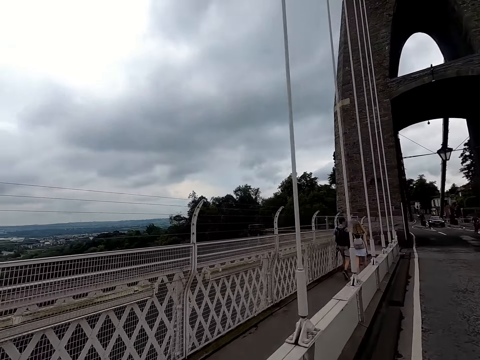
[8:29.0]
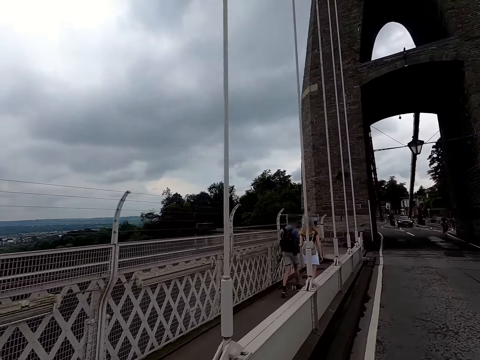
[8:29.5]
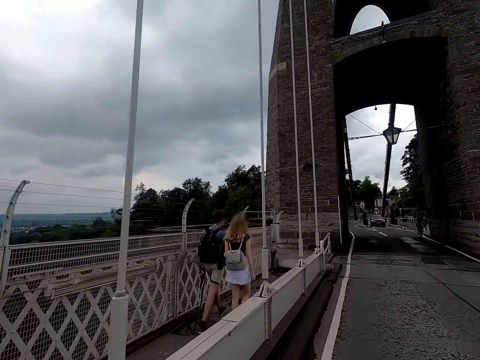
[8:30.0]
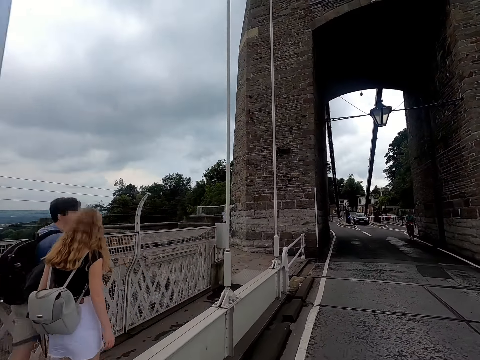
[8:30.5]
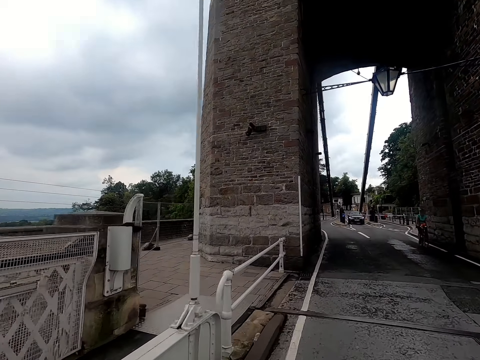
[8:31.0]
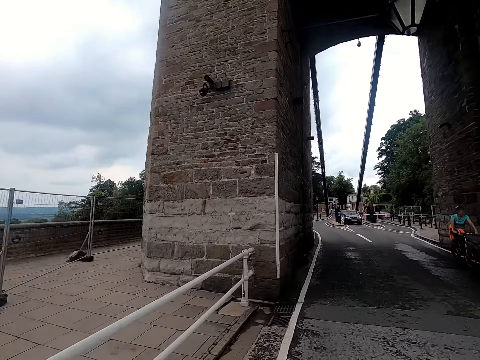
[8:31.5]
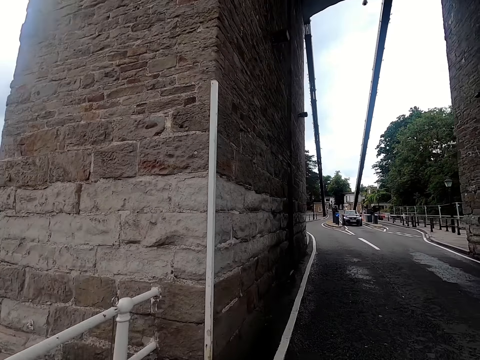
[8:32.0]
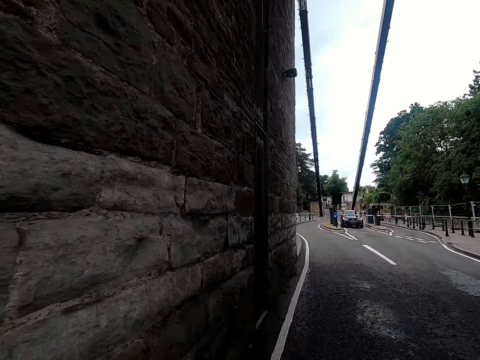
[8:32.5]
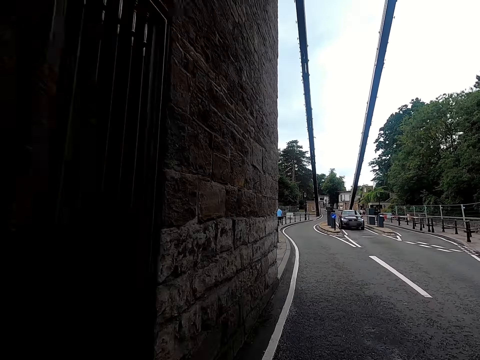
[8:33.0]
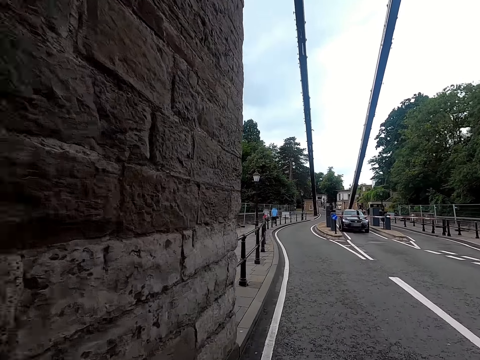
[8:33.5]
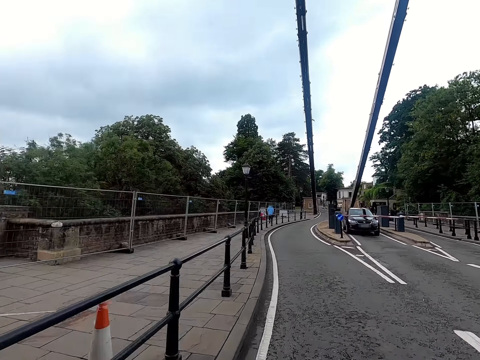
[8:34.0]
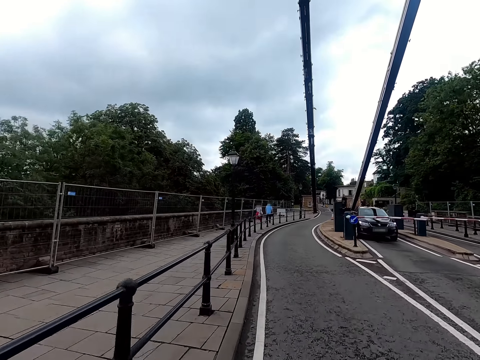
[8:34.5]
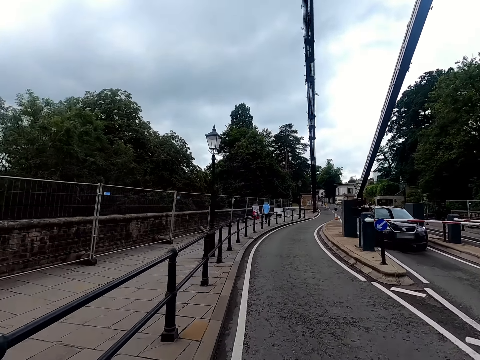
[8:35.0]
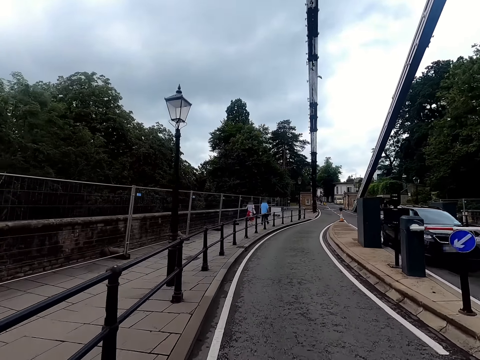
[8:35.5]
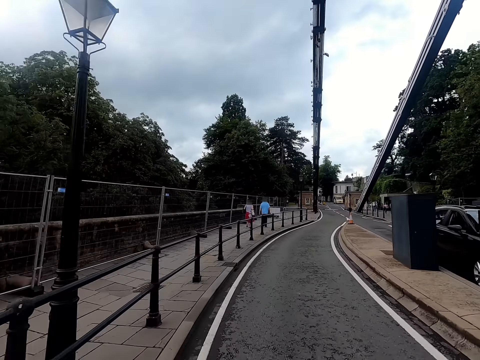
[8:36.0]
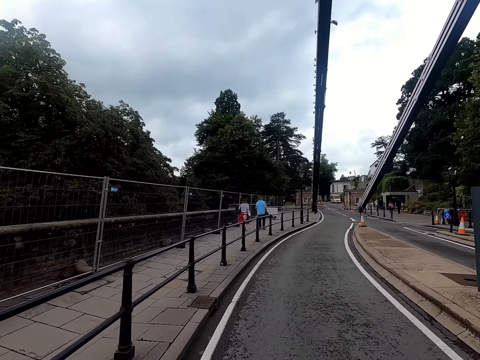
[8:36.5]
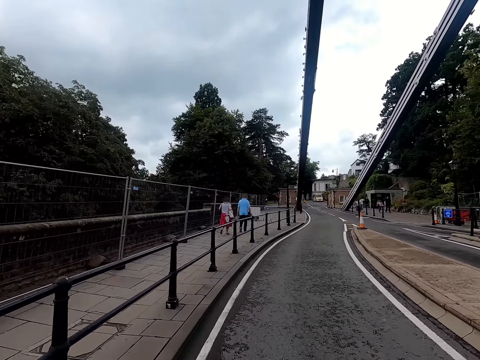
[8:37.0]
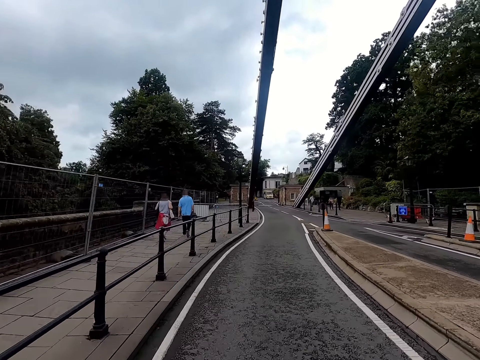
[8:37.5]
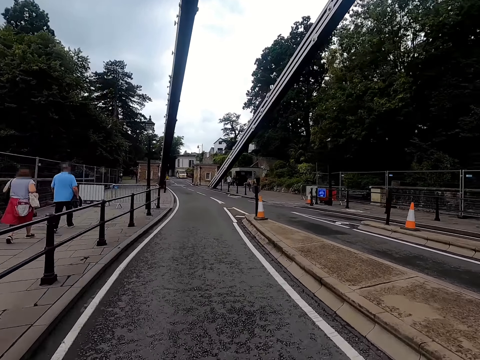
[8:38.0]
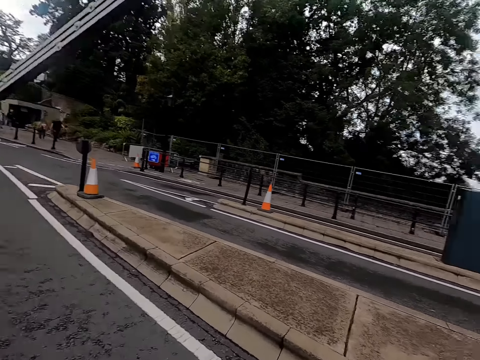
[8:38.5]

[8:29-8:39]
The camera wearer rides the bicycle along the road.

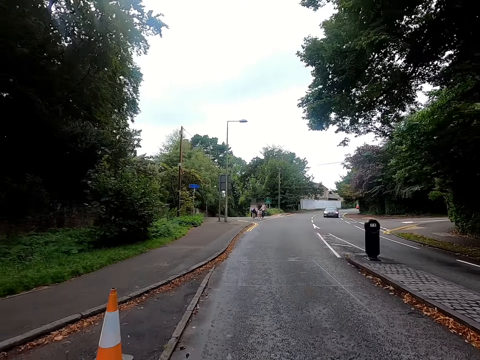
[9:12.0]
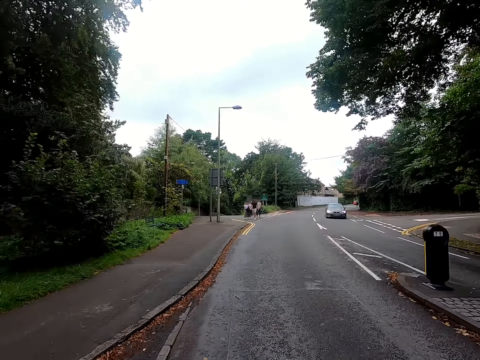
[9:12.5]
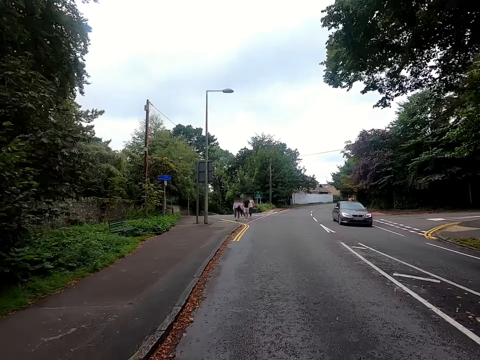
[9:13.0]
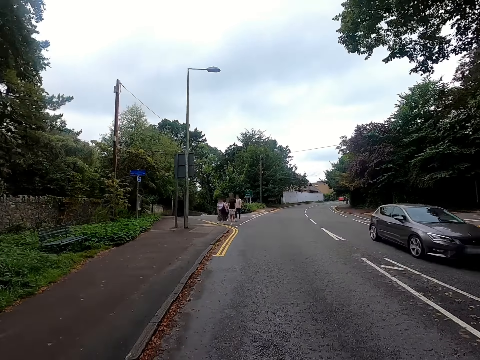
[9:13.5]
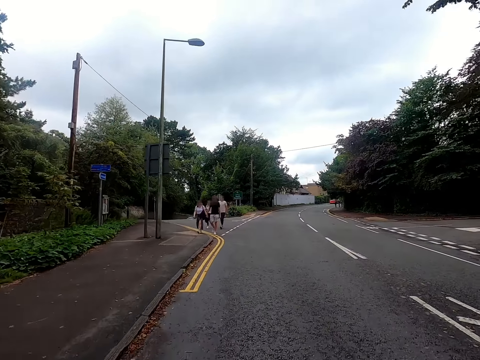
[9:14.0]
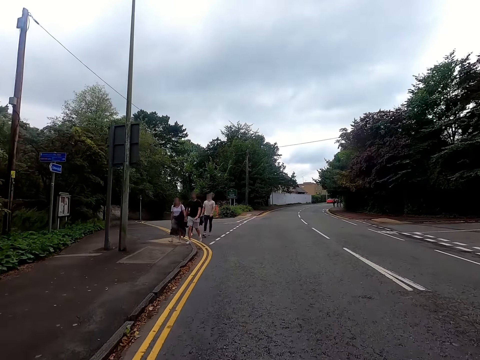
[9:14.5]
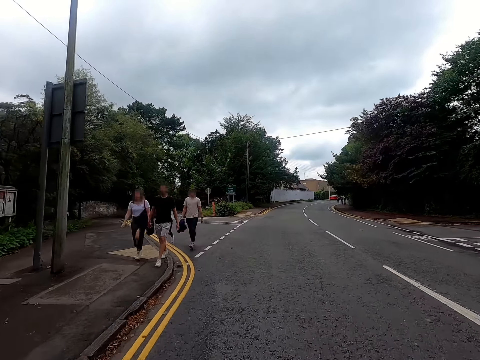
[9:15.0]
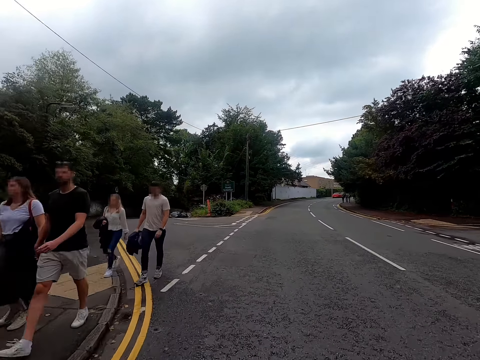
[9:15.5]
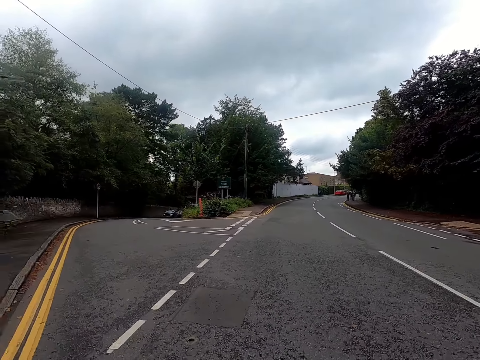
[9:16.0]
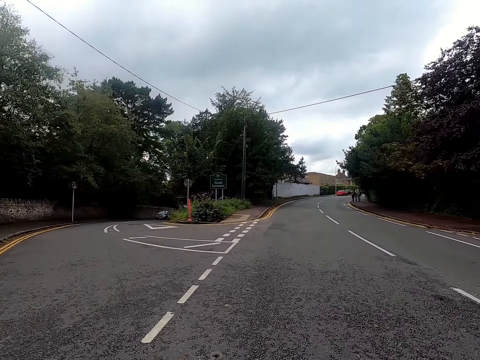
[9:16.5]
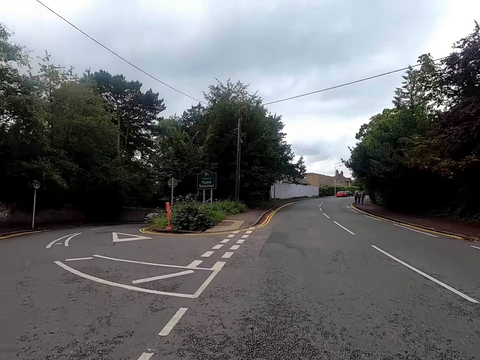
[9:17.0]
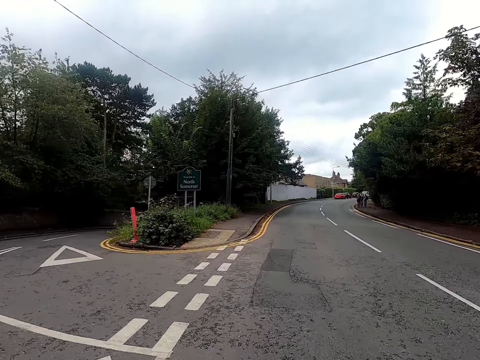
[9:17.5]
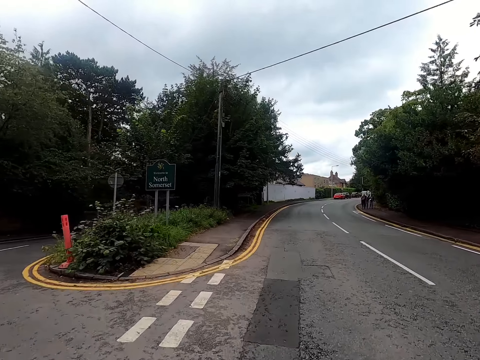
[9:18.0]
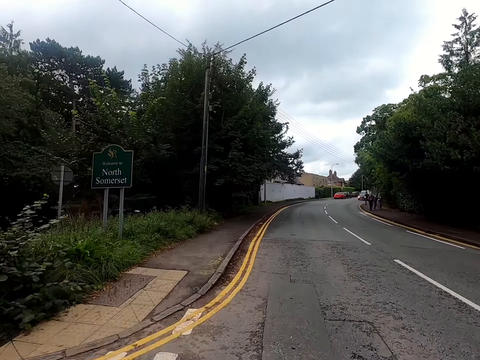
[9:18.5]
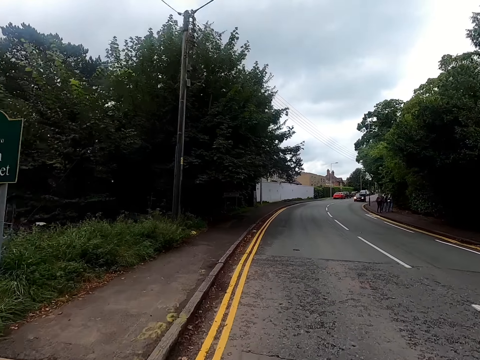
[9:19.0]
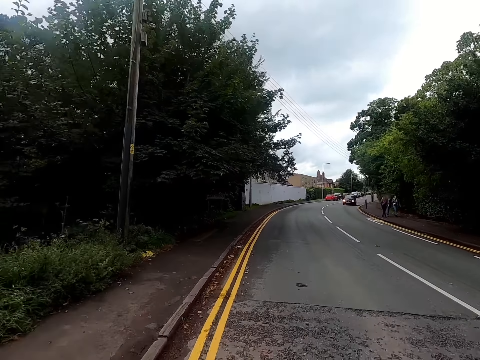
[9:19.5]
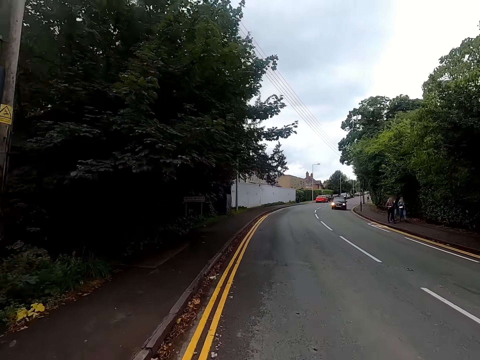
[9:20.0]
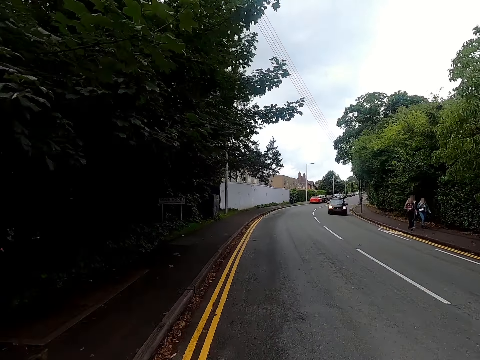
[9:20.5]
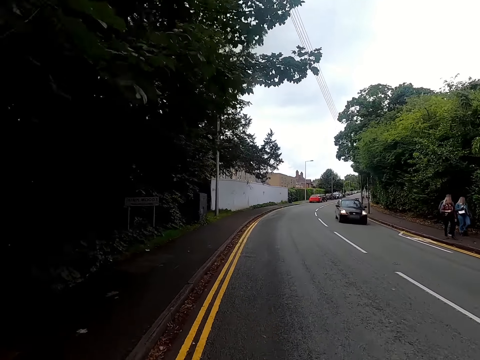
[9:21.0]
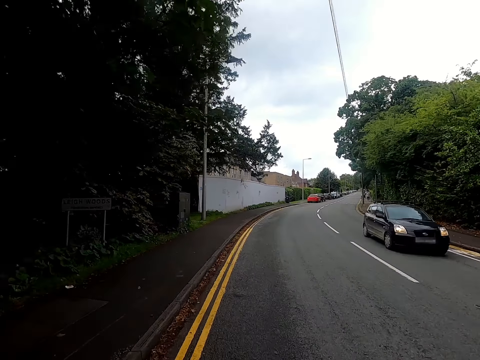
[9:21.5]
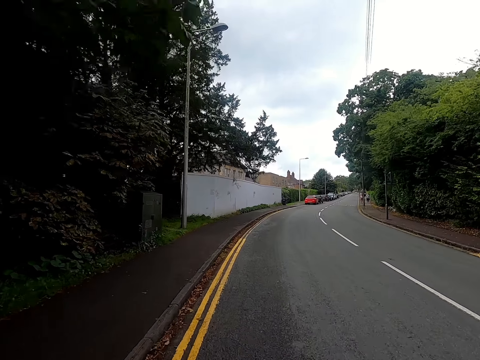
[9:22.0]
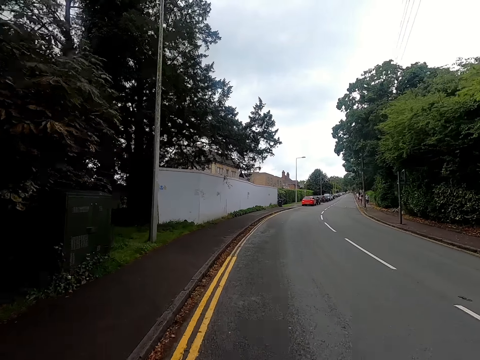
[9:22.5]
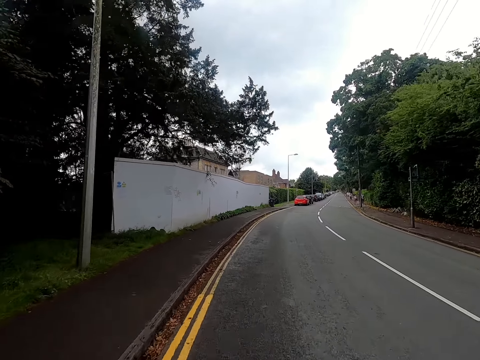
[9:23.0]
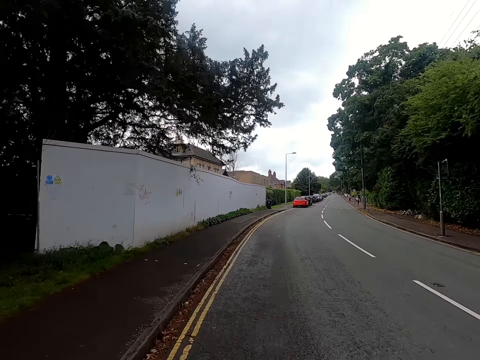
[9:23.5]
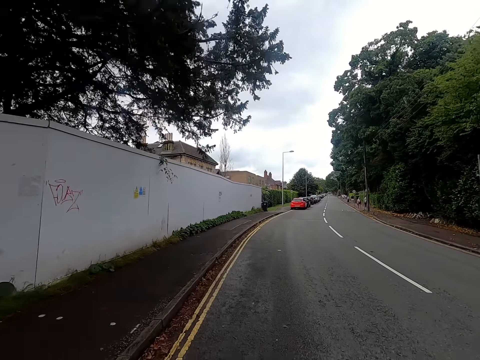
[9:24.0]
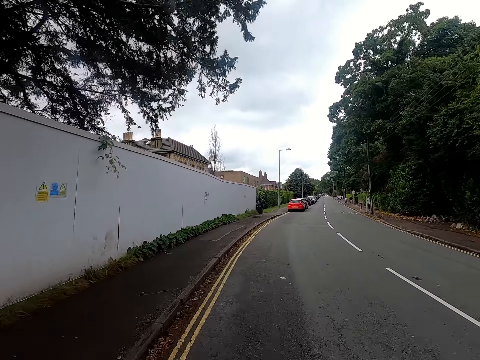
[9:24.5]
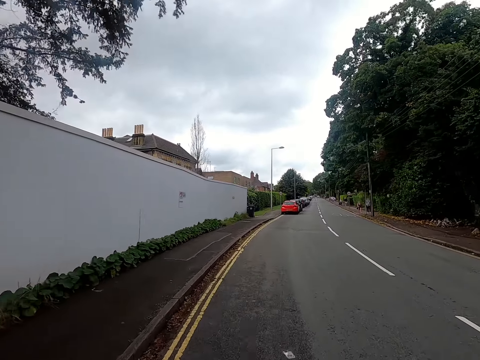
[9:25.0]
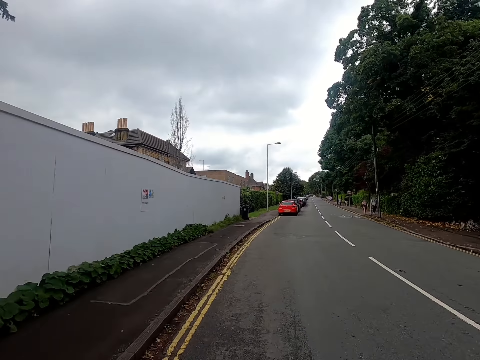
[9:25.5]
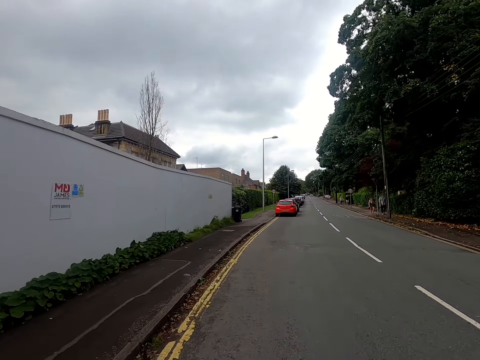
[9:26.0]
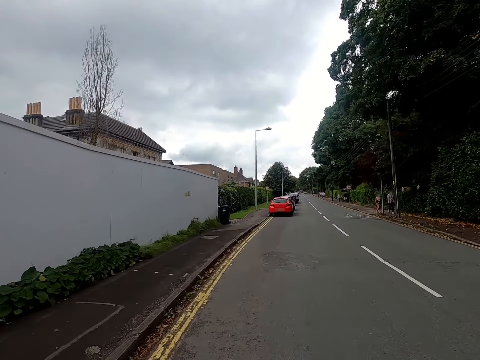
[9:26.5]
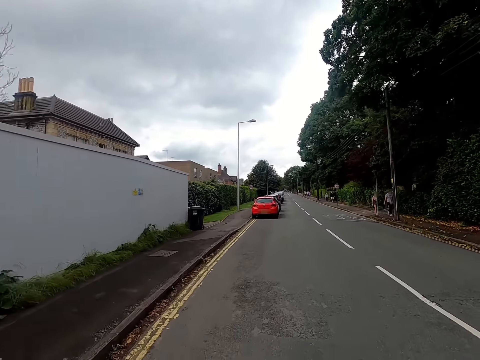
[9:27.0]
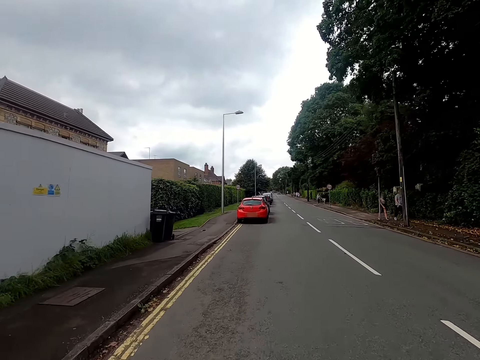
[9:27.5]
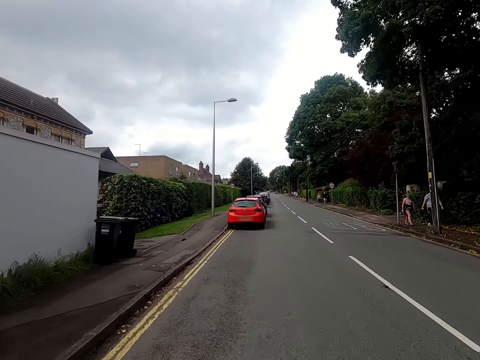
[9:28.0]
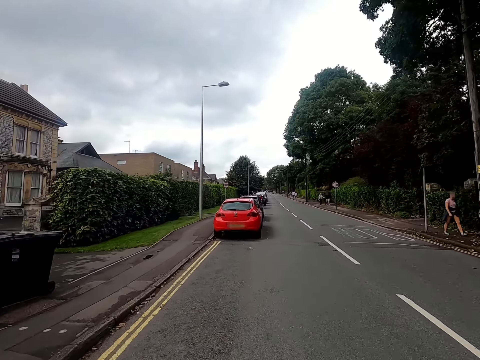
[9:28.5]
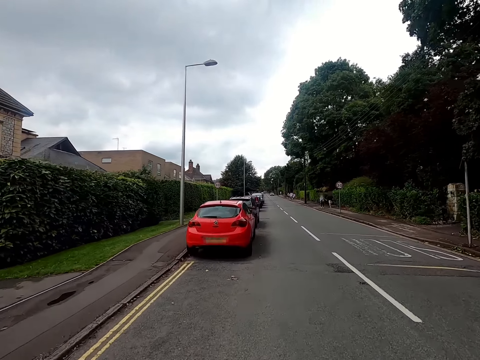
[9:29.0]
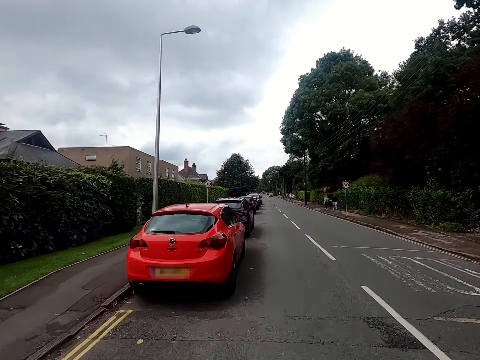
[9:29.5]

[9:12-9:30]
A dark grey car drives past the camera wearer. The camera wearer rides the bicycle past a woman, another woman, a man and another man. A black car drives past the camera wearer.
